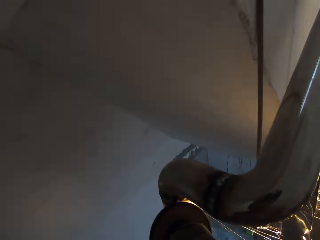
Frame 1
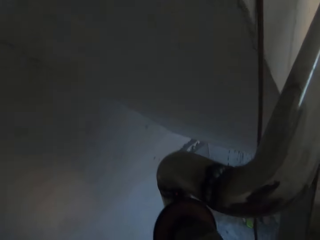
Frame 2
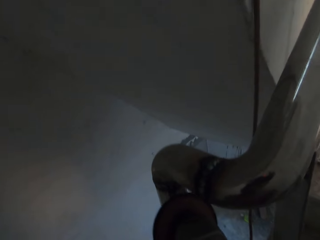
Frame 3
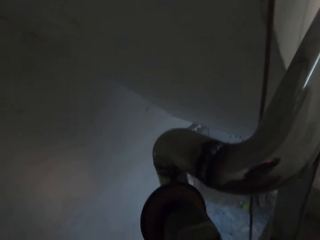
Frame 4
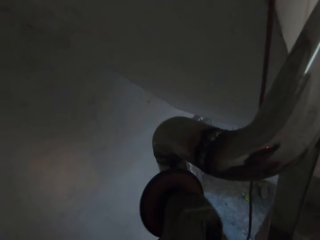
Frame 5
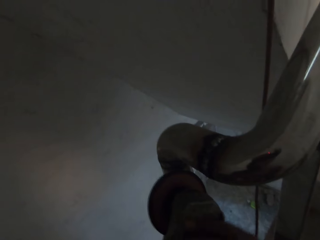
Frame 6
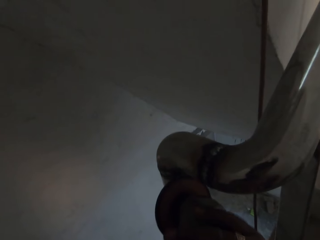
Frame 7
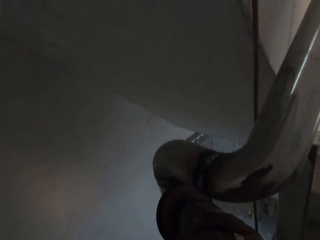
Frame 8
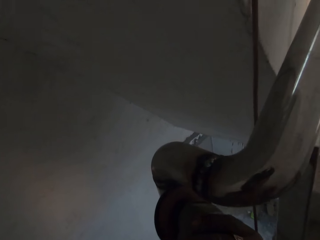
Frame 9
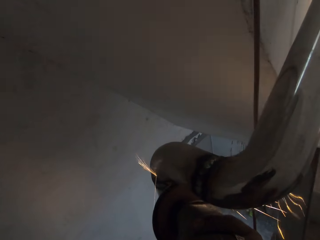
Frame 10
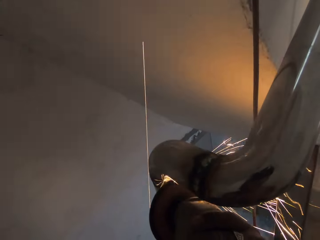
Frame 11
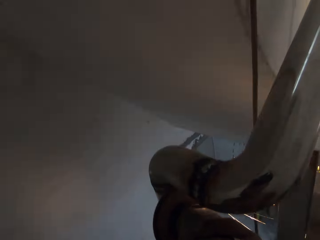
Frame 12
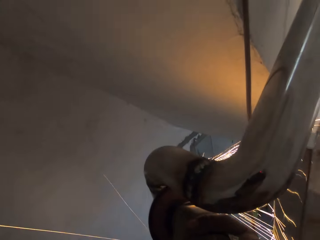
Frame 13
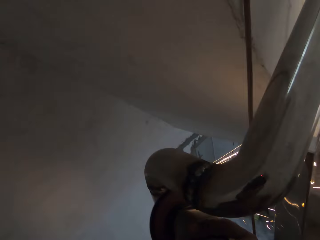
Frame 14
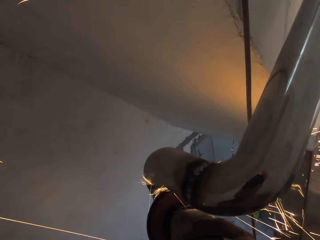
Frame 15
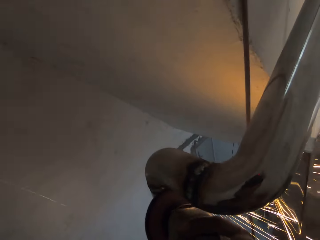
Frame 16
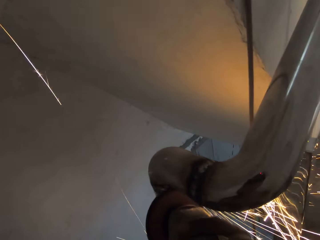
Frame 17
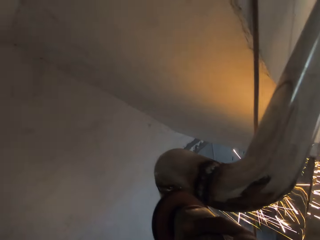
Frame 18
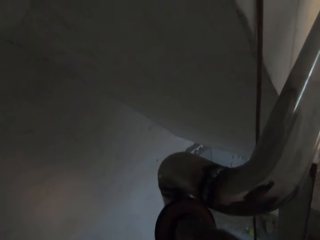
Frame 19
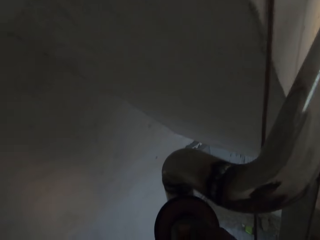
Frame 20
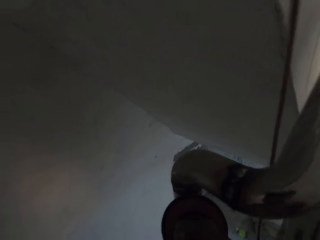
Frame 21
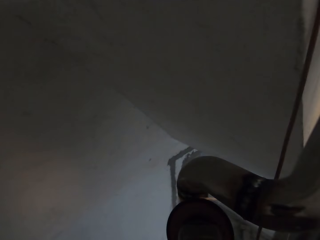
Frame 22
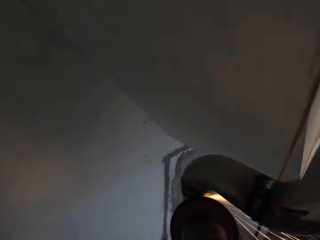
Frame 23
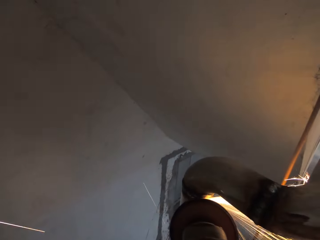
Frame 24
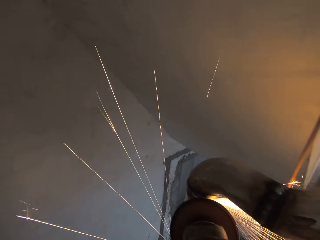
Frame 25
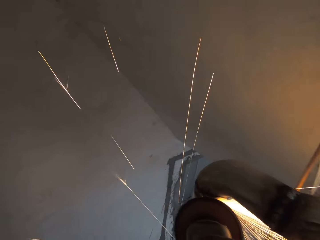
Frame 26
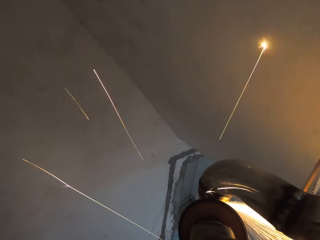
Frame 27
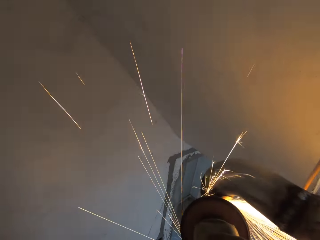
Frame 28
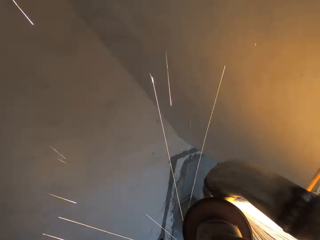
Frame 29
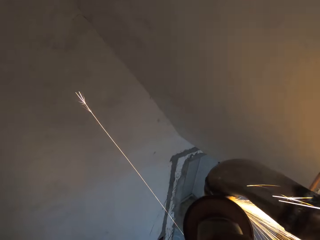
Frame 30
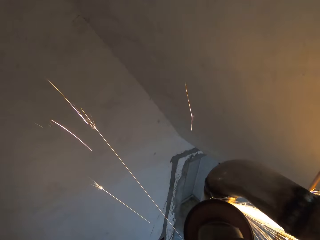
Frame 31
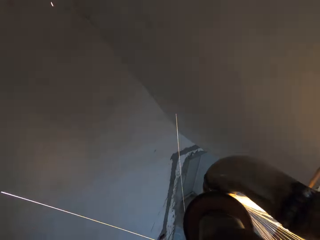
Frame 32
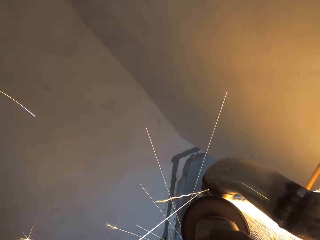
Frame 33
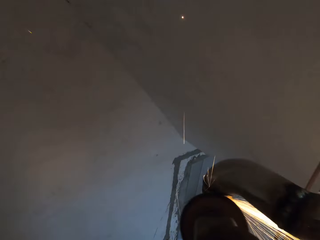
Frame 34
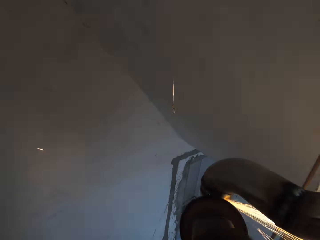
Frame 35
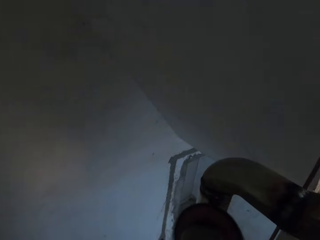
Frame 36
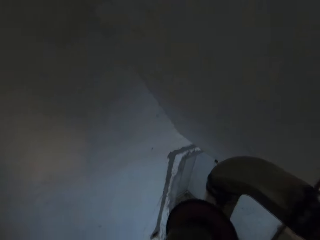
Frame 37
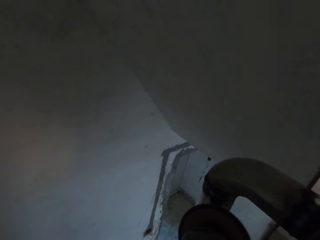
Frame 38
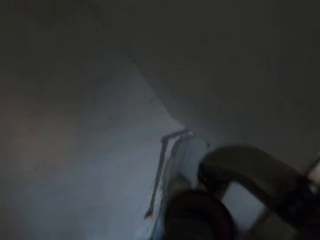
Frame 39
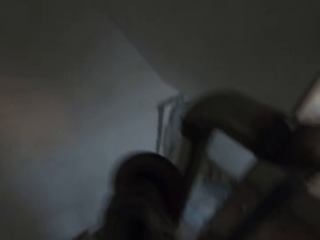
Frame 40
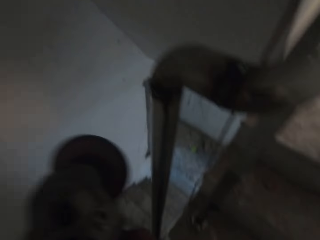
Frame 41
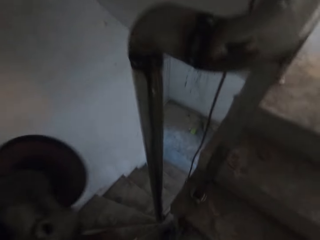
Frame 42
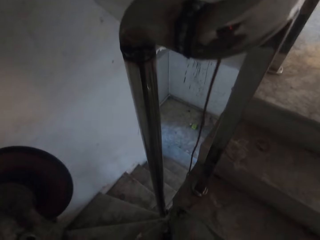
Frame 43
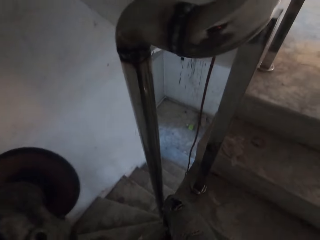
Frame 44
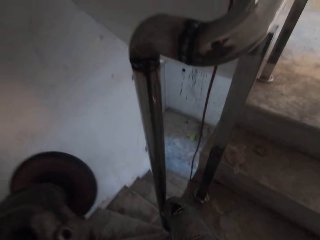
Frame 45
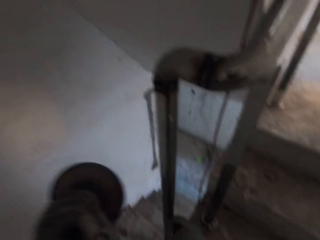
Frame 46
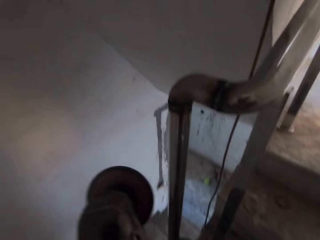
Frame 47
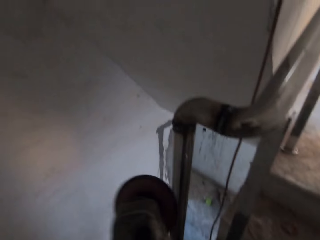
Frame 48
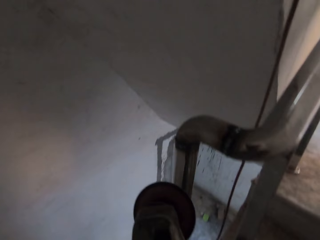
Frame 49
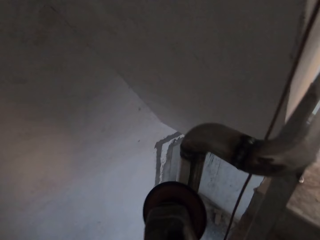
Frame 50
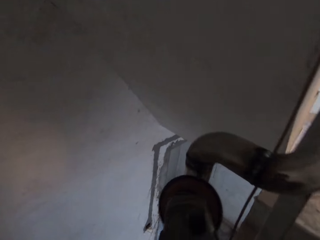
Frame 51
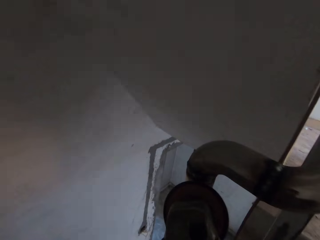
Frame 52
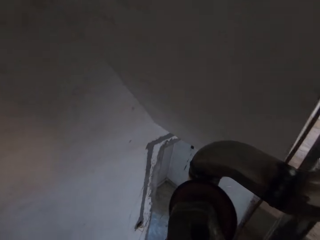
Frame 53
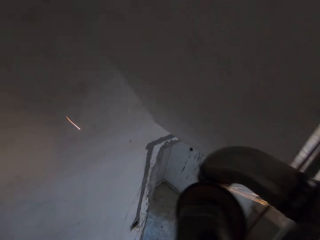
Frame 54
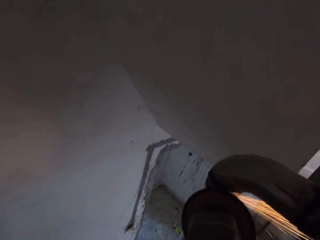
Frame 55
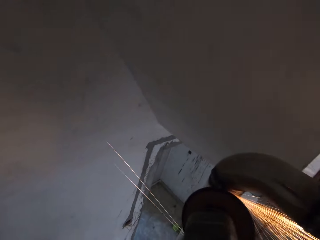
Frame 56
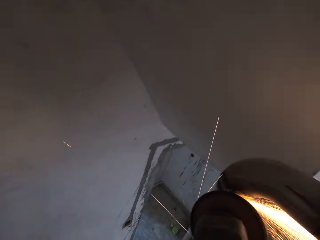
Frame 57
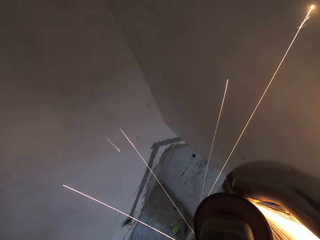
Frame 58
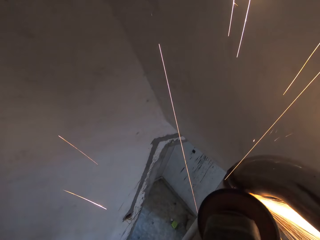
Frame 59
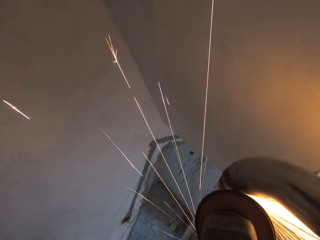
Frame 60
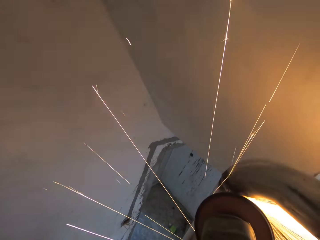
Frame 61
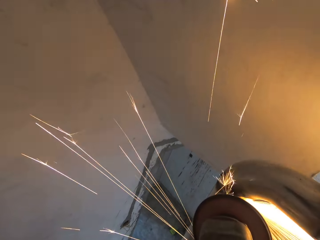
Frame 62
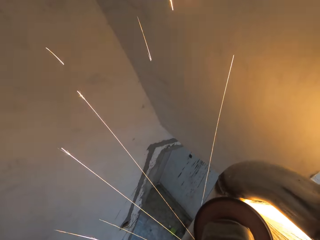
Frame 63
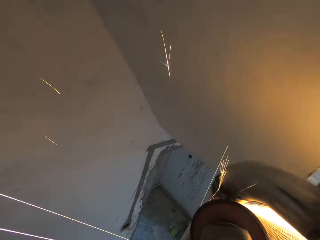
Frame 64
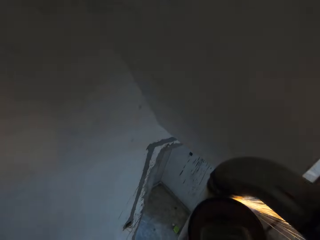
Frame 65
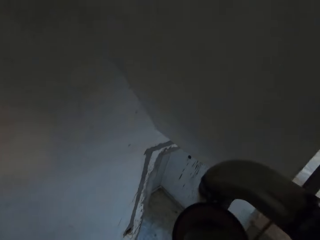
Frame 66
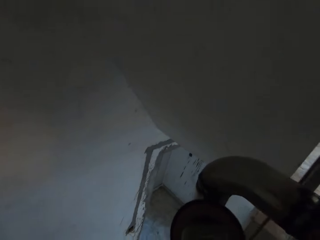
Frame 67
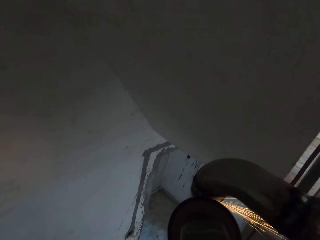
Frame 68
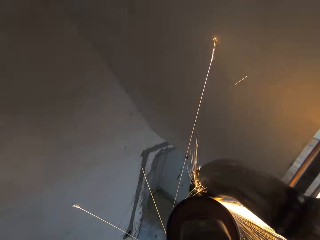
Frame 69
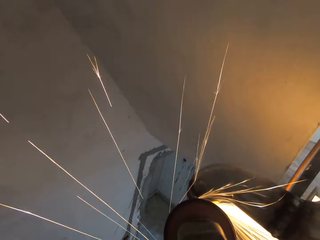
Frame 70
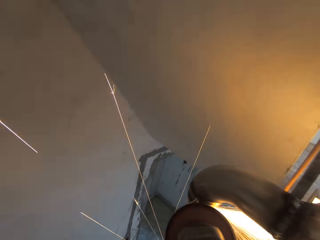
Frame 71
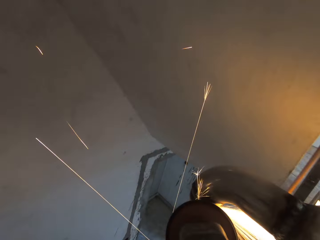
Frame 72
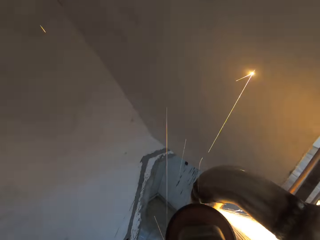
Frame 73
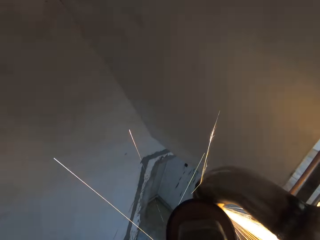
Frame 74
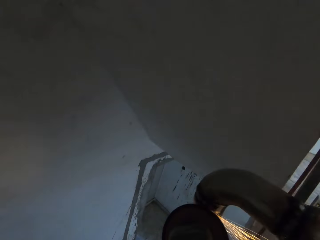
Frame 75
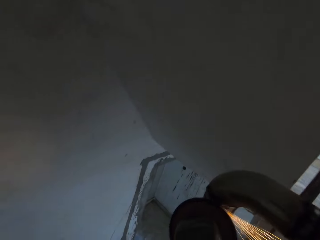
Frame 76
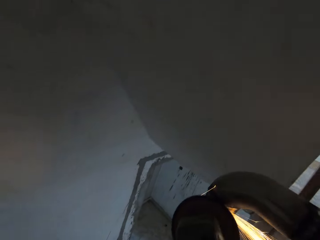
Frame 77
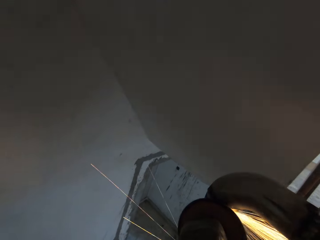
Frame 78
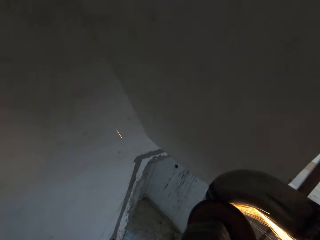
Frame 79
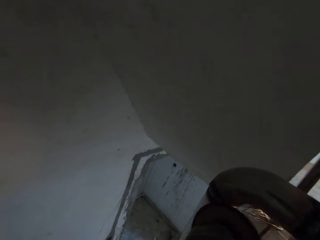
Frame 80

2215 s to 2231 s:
The camera wearer pulls the grinder off the metal rail. They grind the metal rail with the grinder.

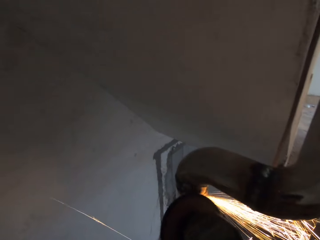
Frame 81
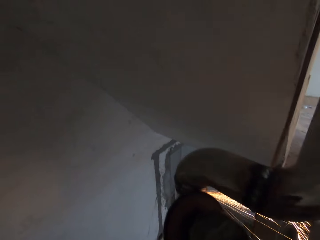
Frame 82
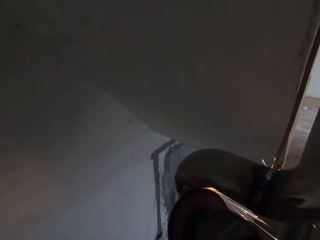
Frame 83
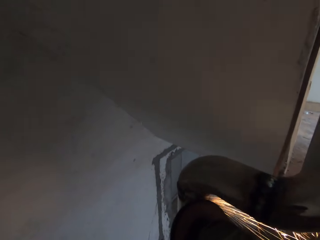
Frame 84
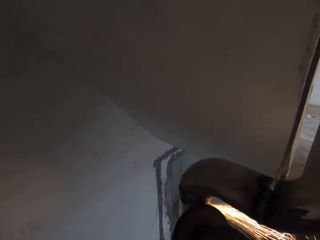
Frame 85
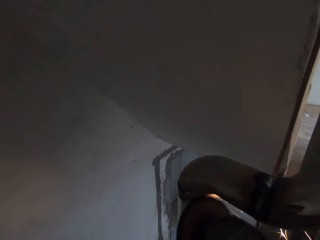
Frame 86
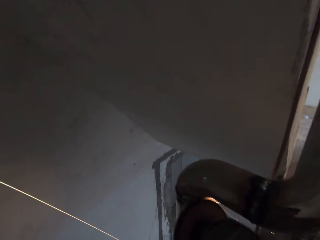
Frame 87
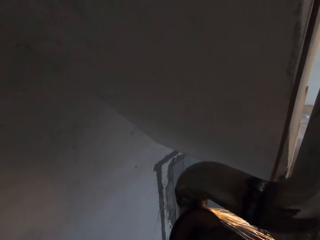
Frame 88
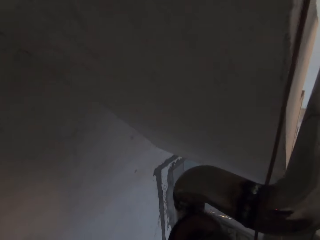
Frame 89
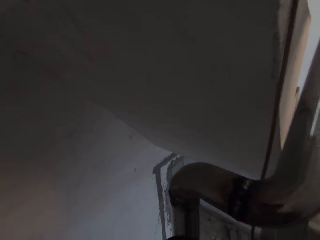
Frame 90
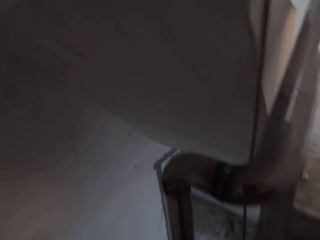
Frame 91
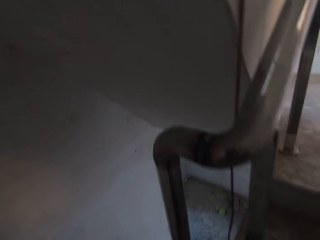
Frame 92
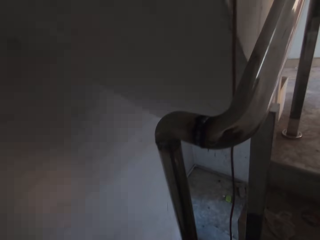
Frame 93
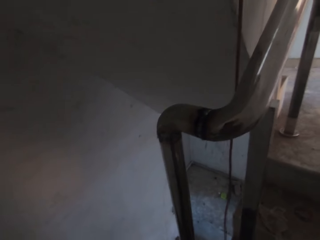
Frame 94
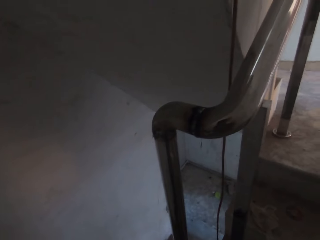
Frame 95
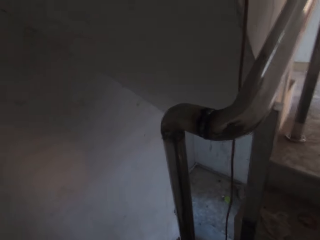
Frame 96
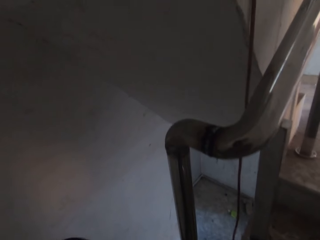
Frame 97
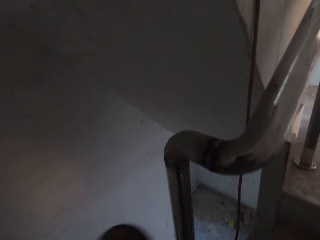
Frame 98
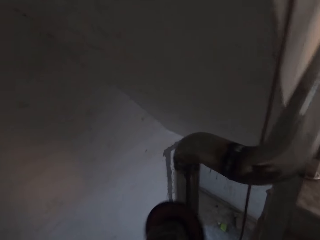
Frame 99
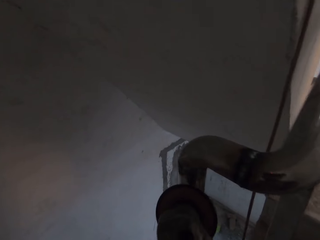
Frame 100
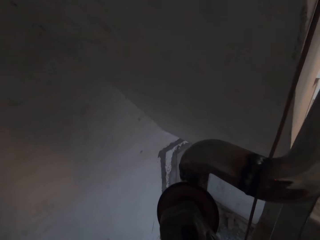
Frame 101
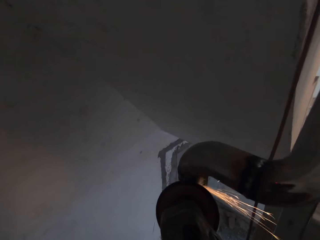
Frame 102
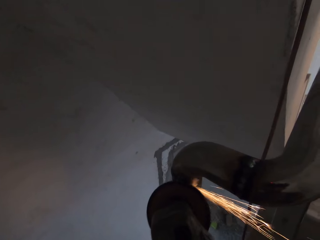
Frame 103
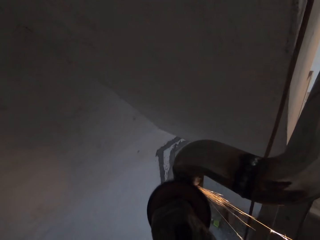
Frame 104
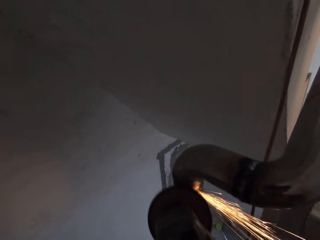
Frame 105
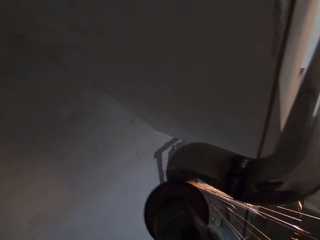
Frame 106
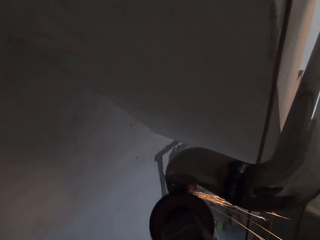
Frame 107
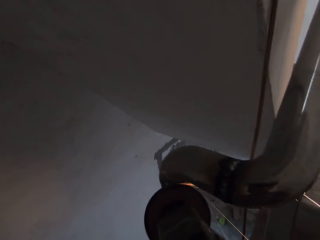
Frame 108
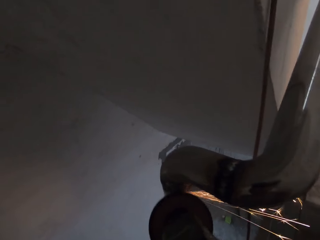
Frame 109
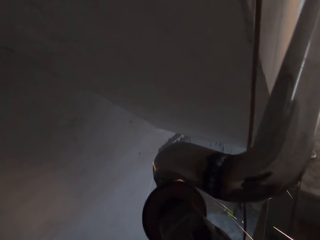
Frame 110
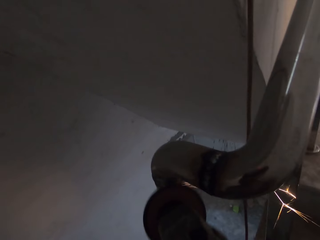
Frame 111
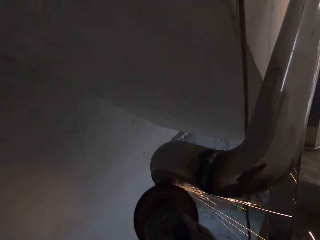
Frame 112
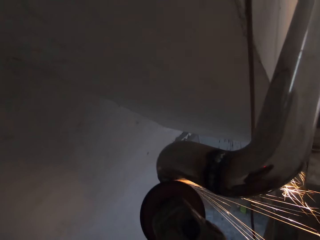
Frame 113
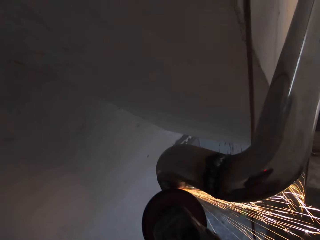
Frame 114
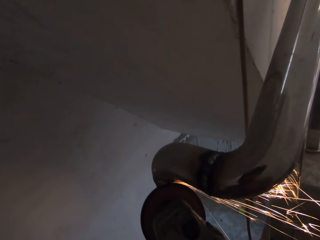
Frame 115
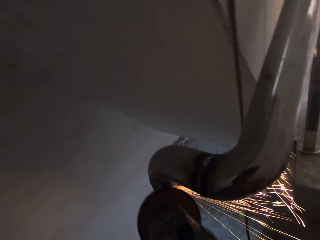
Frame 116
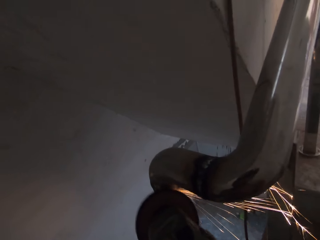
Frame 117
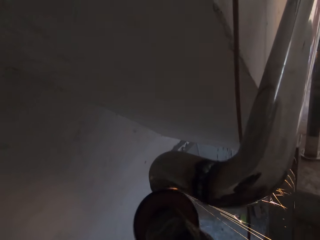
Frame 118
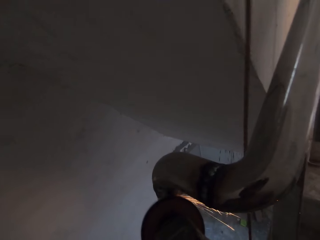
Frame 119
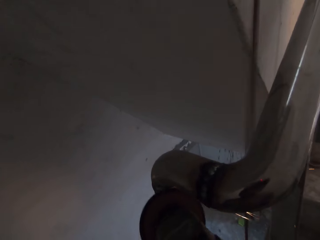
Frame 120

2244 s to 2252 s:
The camera wearer pulls the grinder off the metal rail. They grind the metal rail with the grinder.
